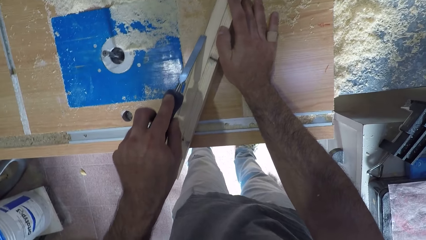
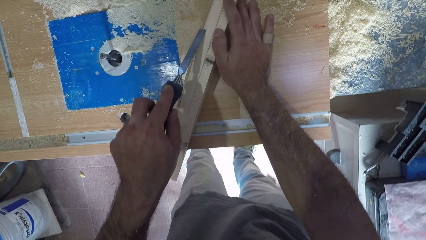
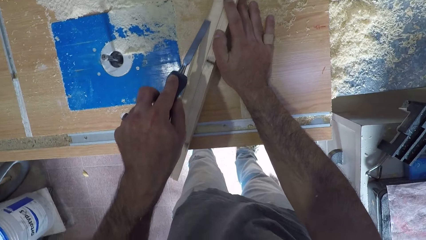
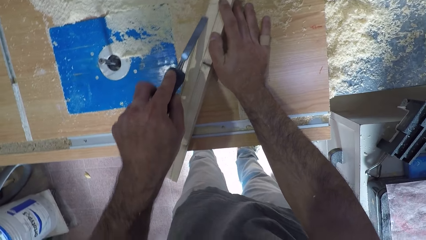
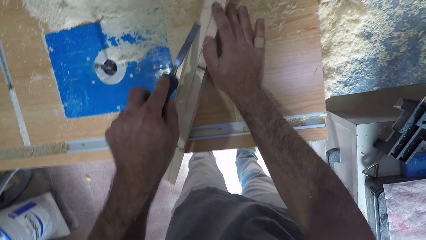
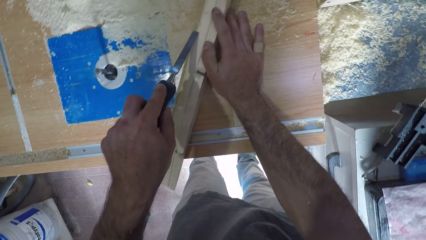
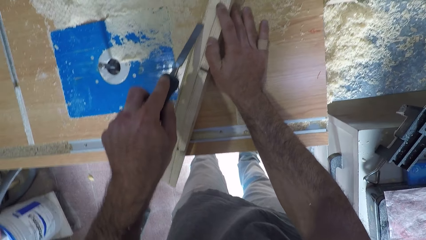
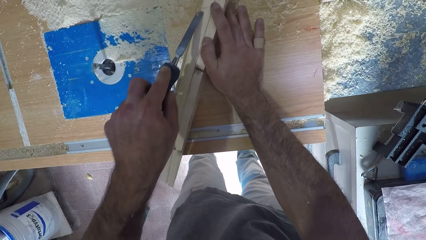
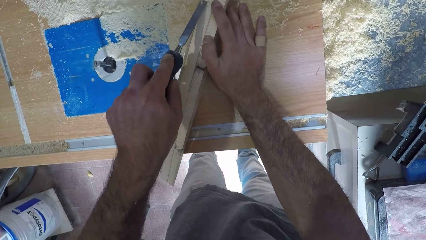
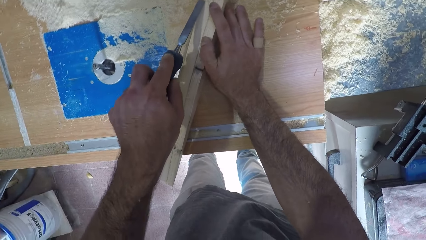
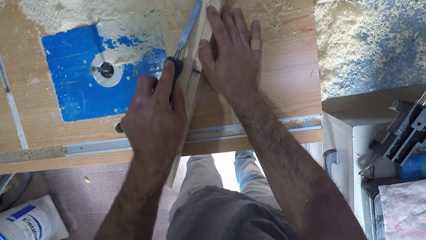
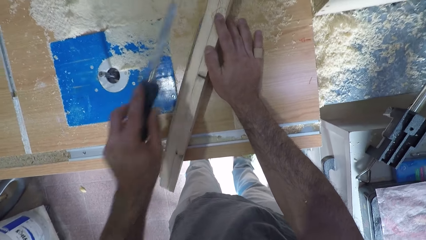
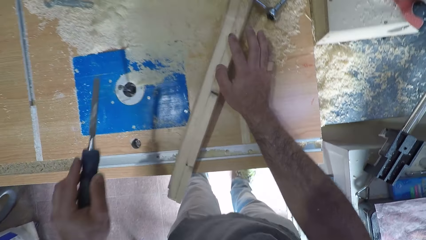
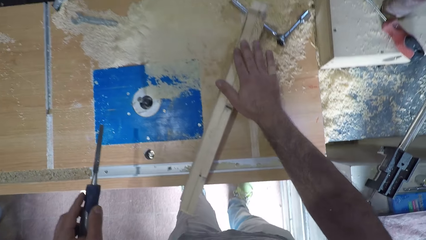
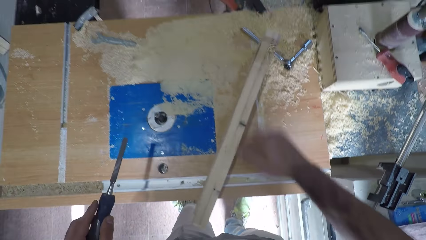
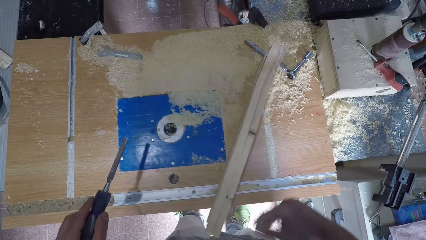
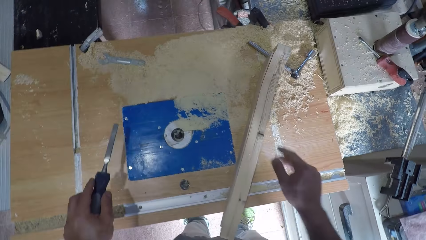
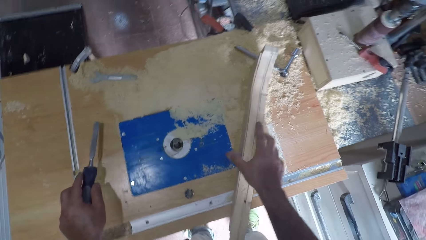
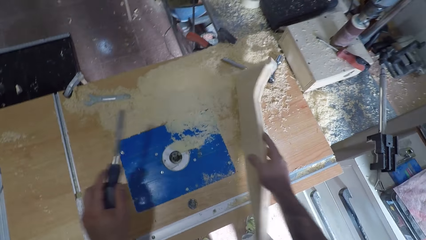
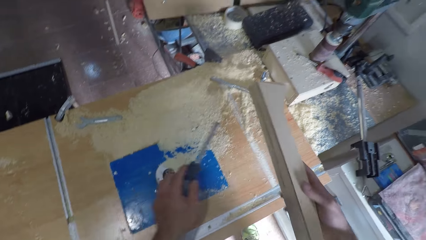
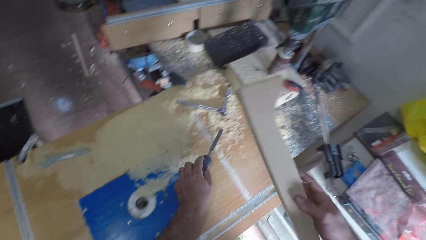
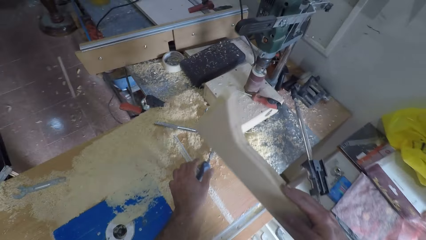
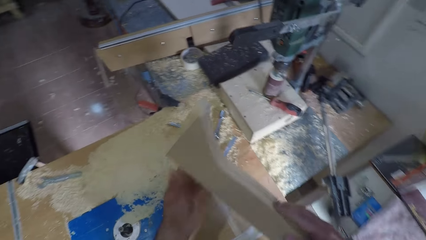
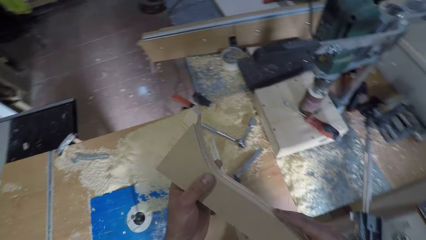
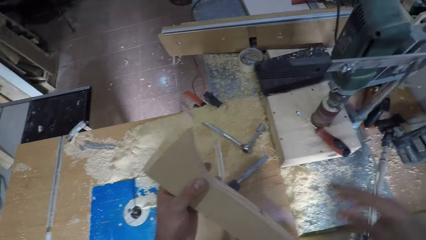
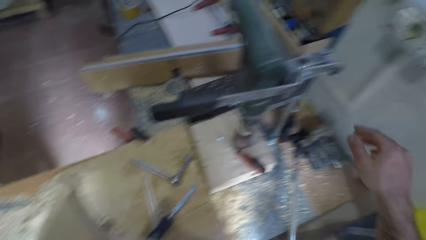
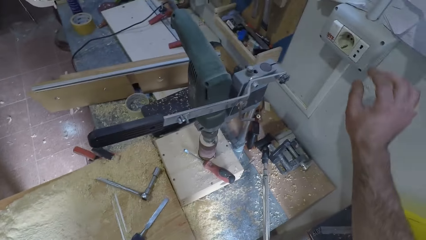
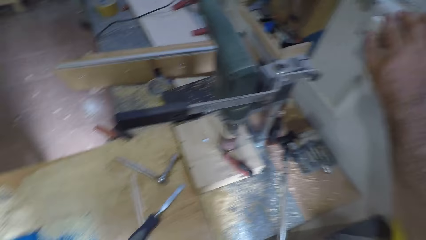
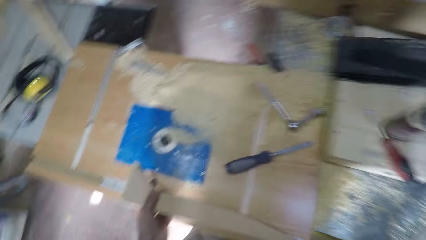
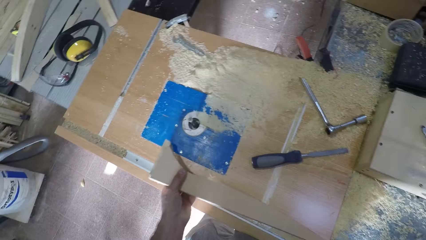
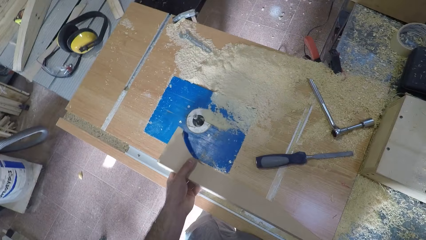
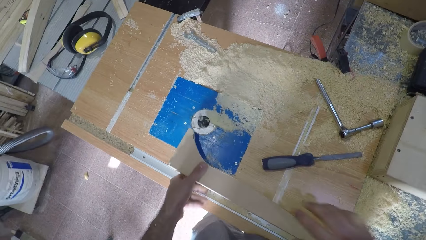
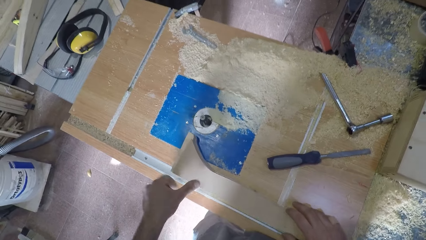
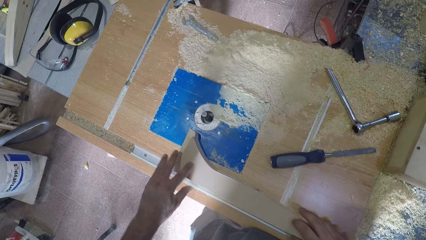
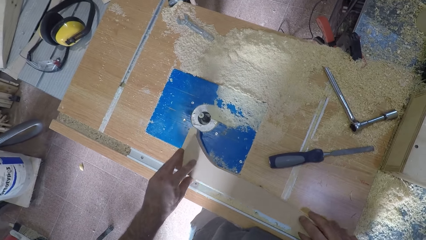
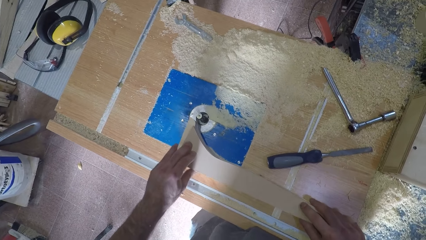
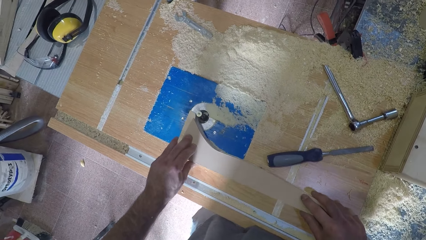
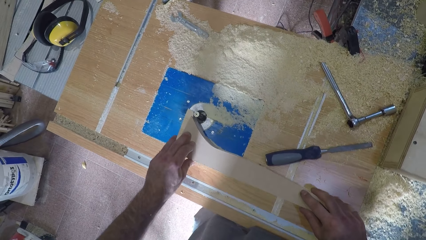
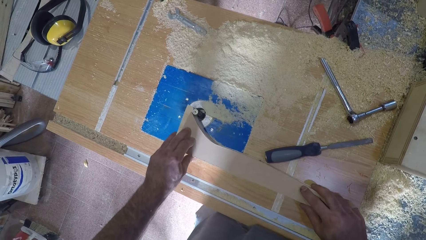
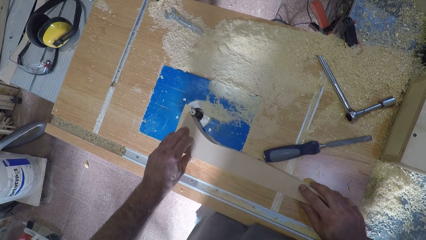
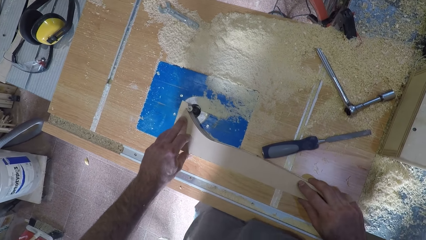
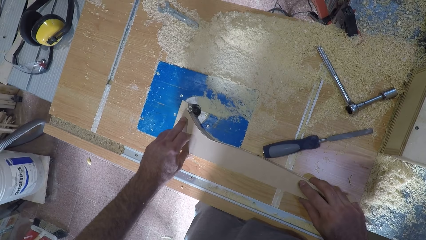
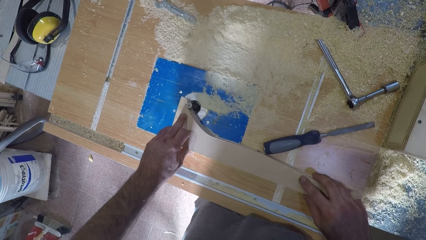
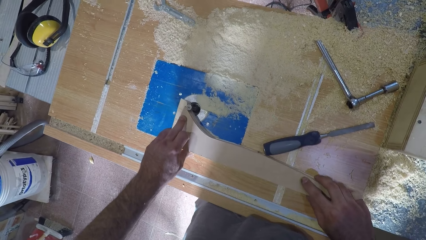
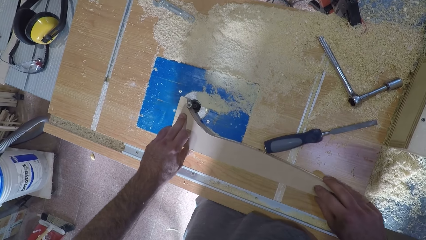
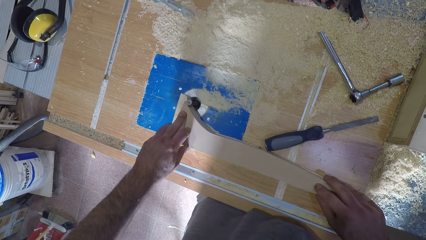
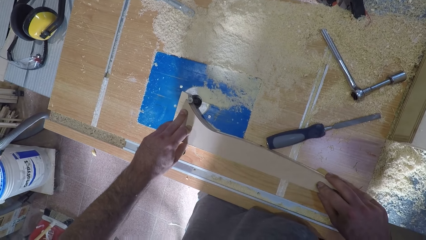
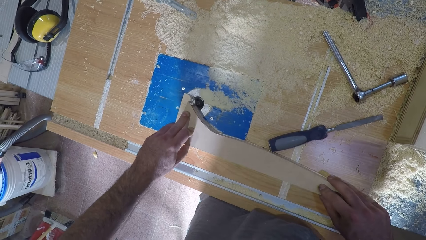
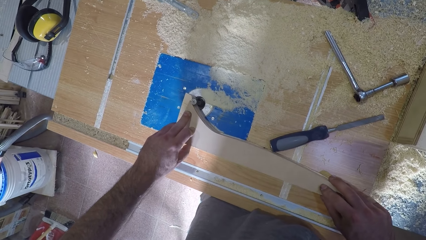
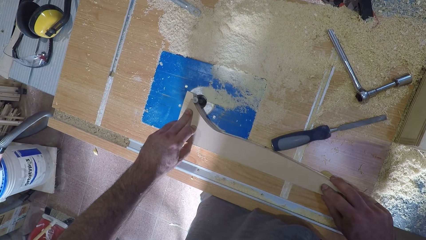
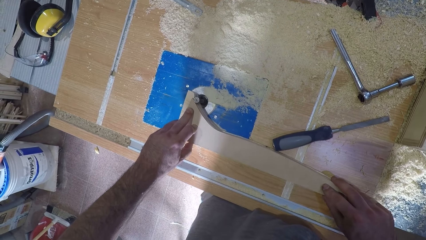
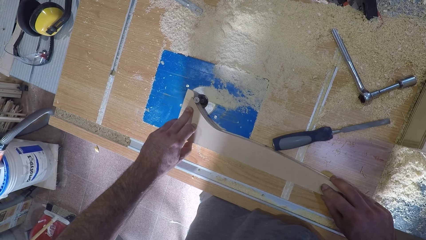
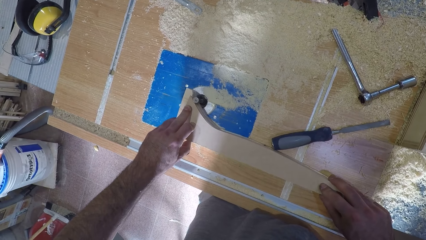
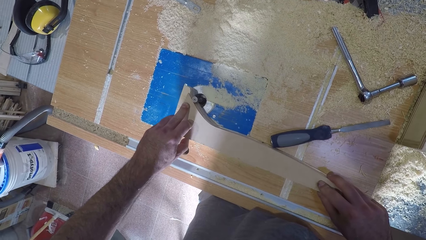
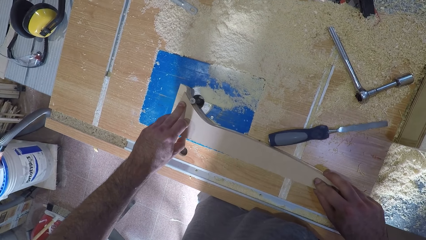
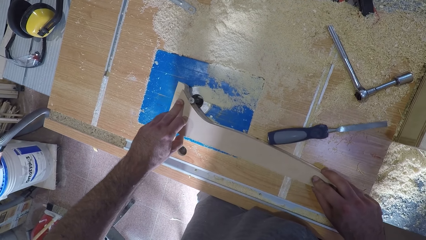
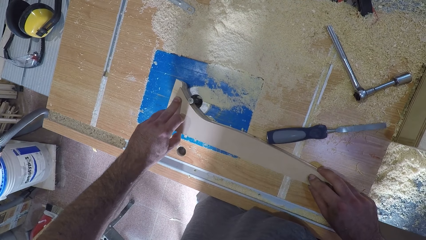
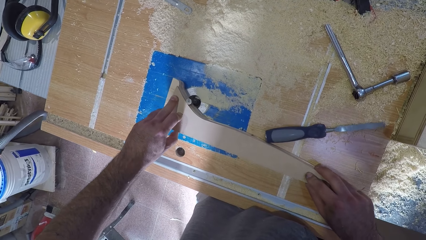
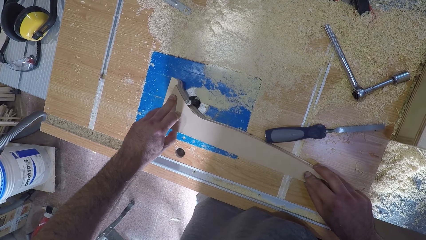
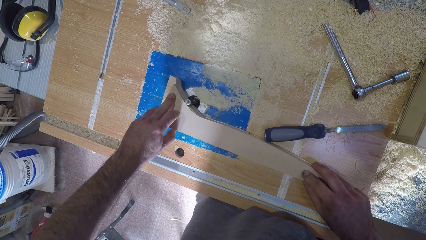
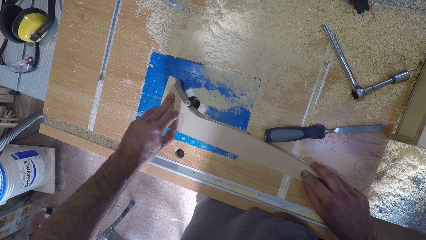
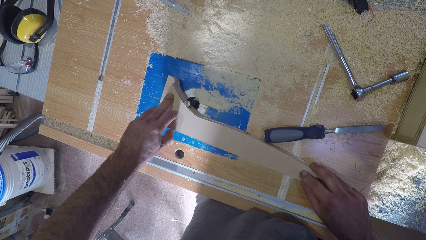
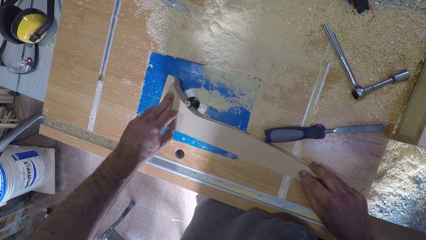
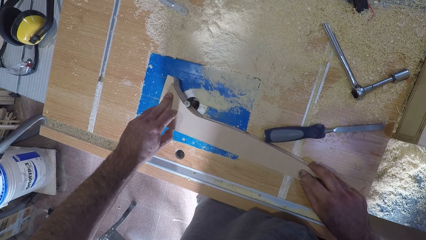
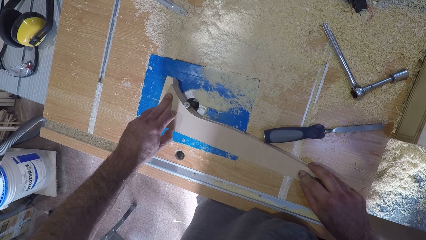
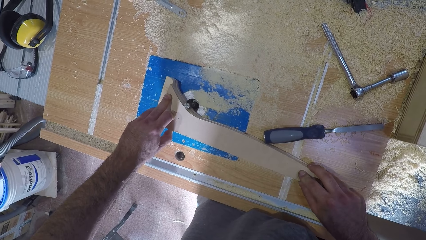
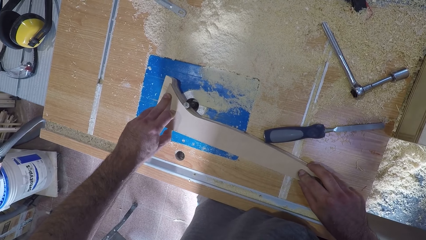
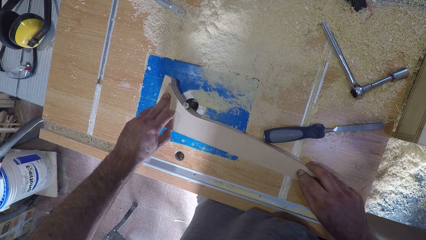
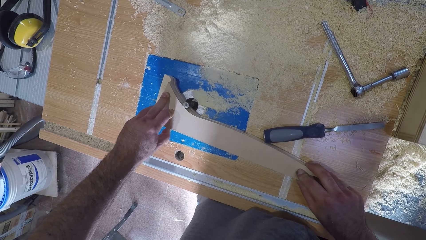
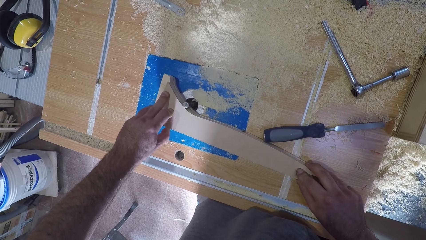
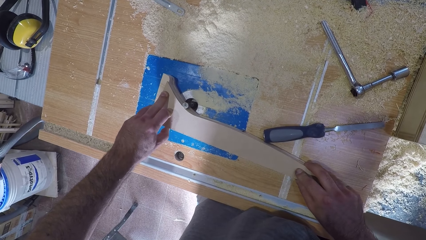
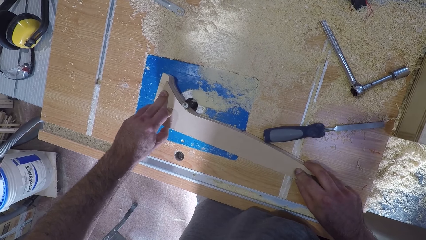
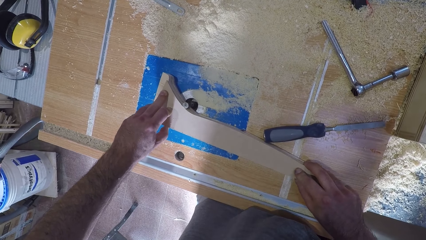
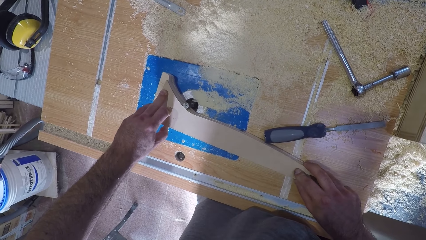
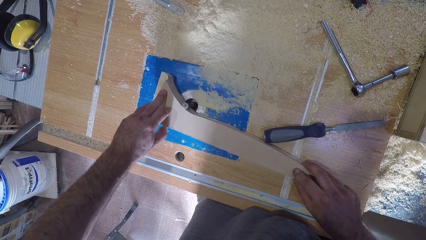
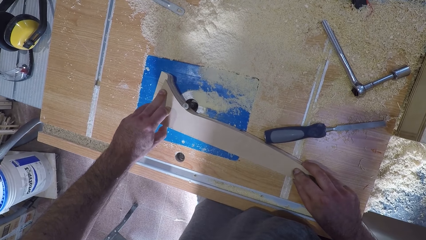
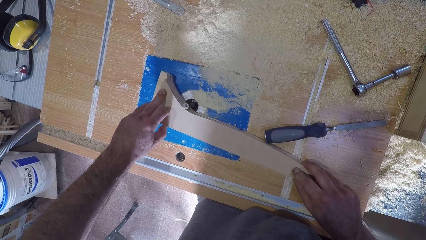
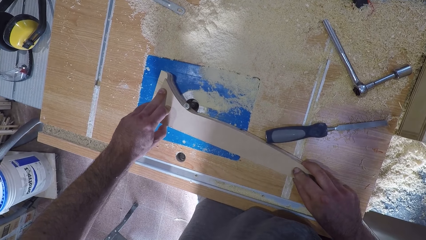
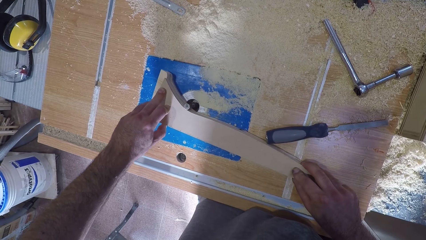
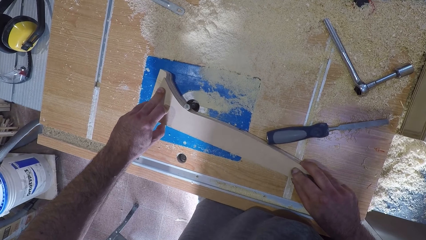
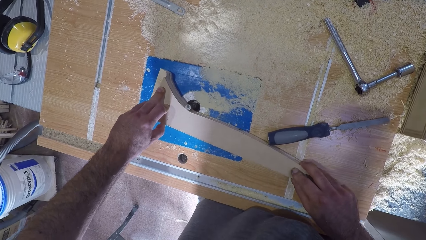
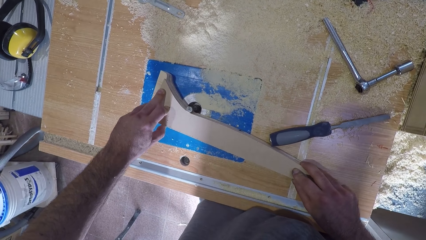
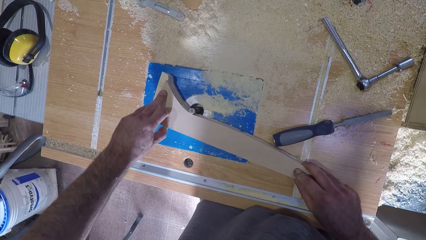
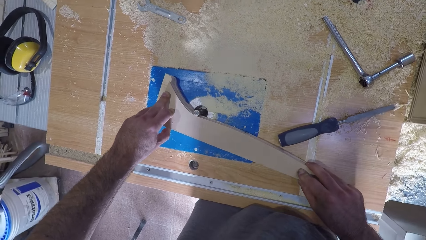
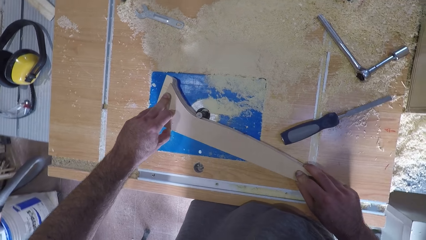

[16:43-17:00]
The camera wearer withdraws the chisel from the wooden piece. He removes dirt from the wooden piece. He picks up the wooden piece with his right hand. He puts down the chisel. He switches on the smoothening machine. He holds the wooden piece with both hands. He smoothens the wooden piece with the smoothening machine.
